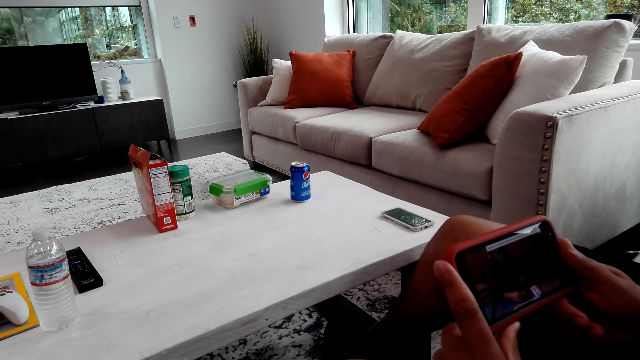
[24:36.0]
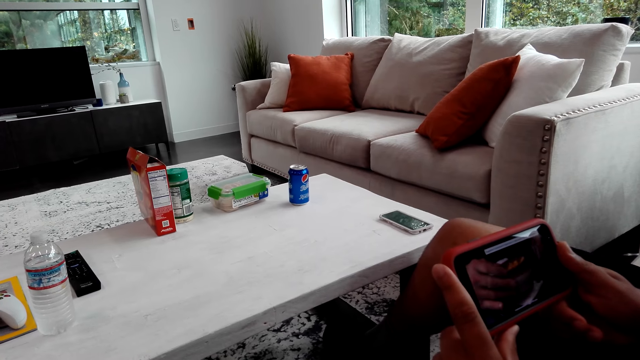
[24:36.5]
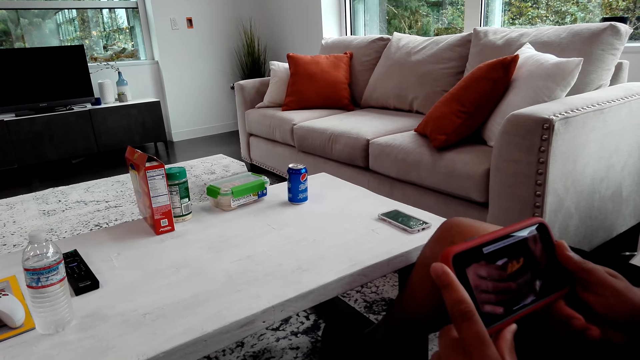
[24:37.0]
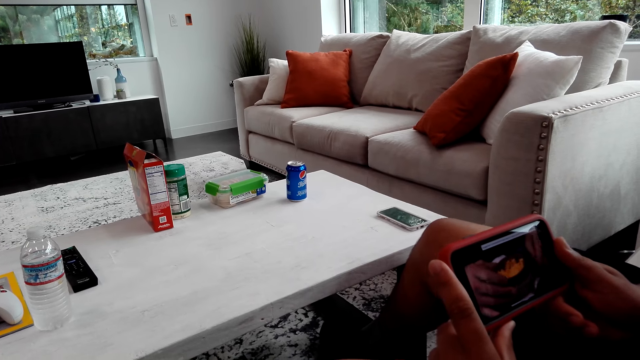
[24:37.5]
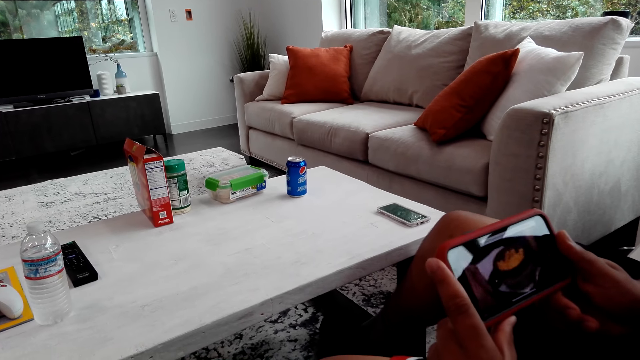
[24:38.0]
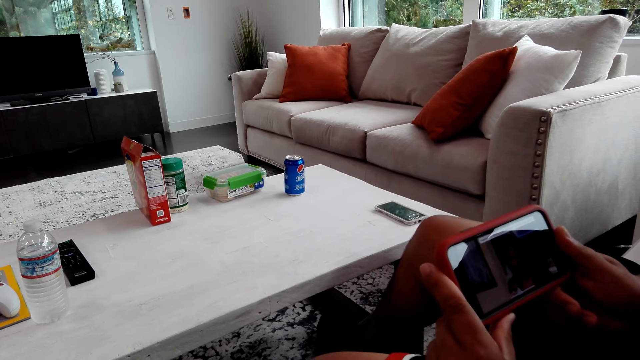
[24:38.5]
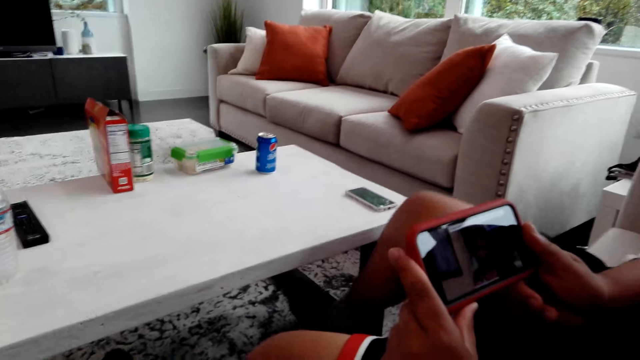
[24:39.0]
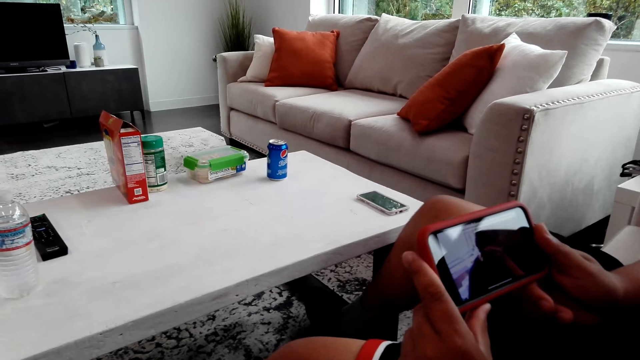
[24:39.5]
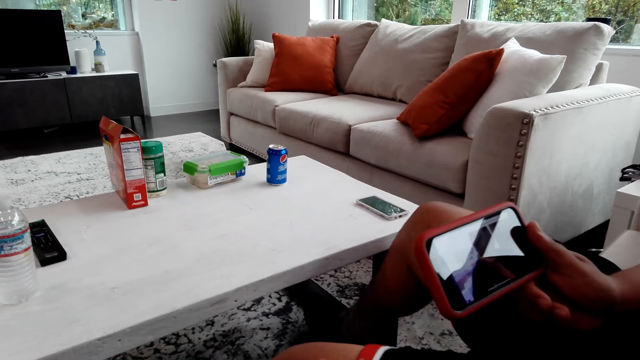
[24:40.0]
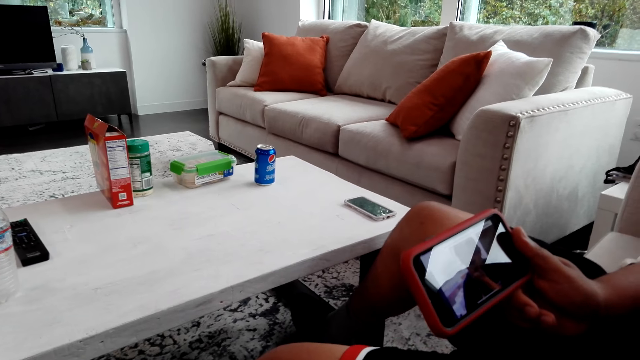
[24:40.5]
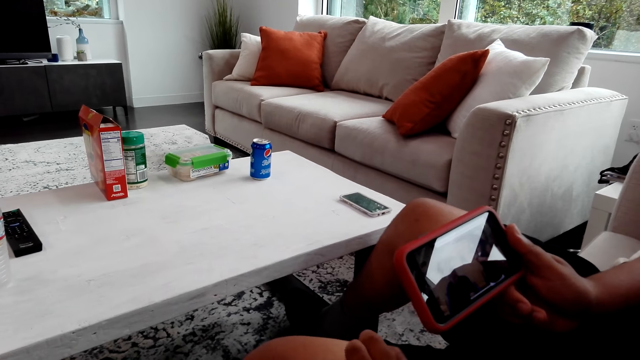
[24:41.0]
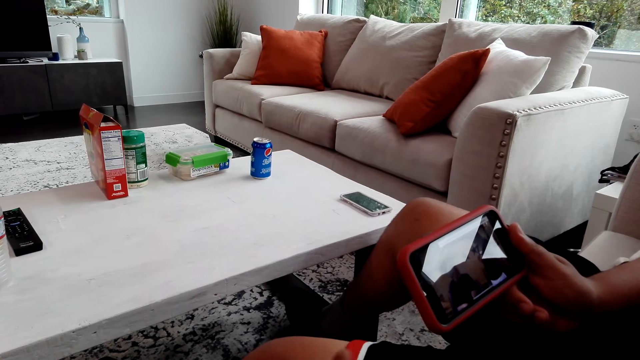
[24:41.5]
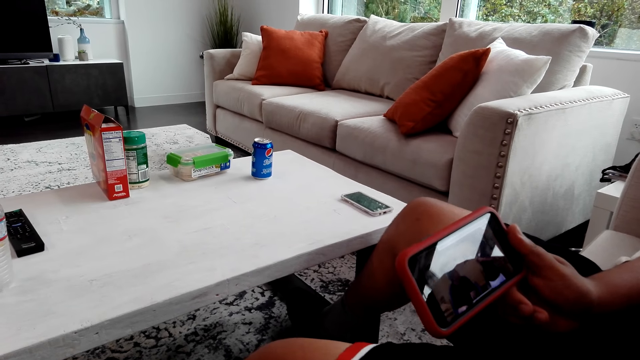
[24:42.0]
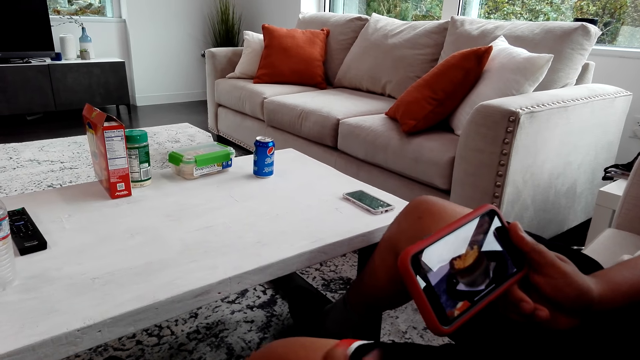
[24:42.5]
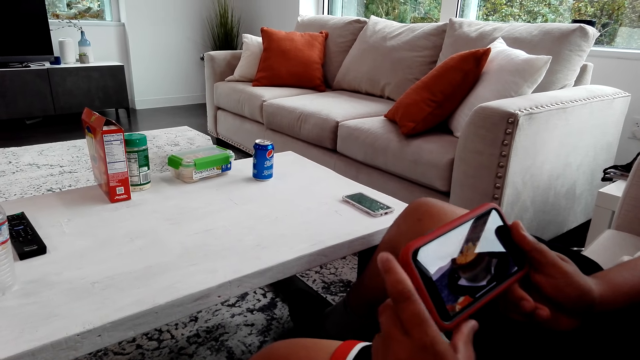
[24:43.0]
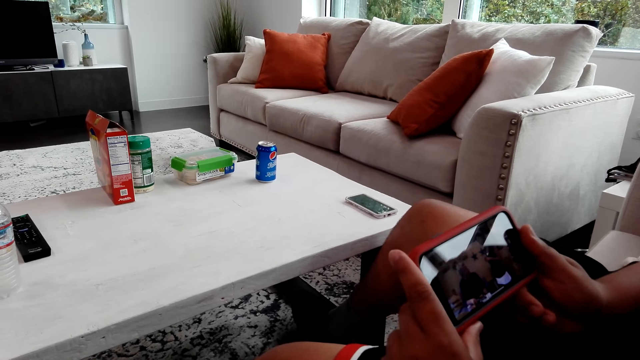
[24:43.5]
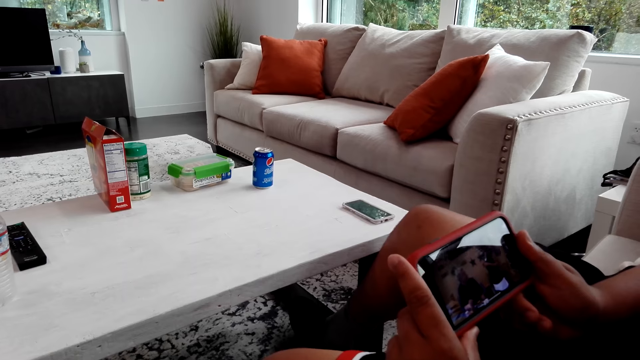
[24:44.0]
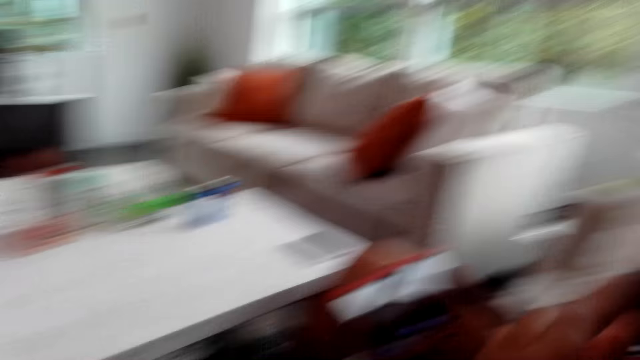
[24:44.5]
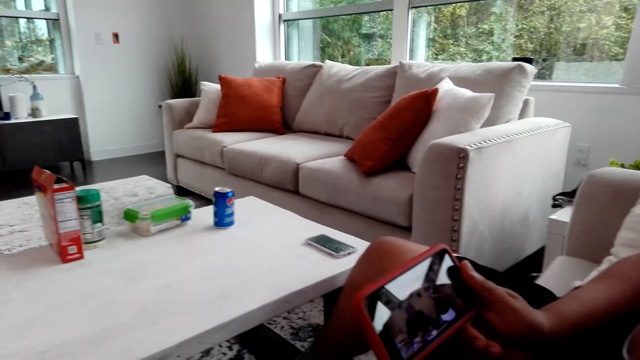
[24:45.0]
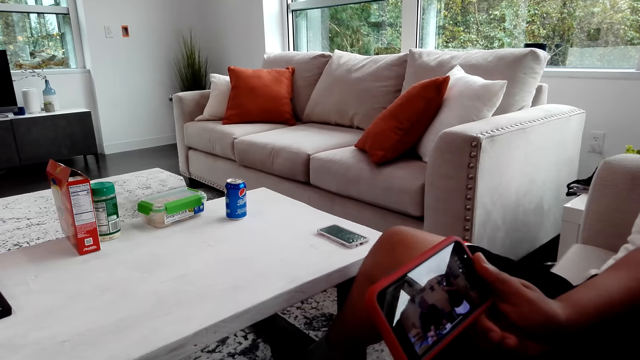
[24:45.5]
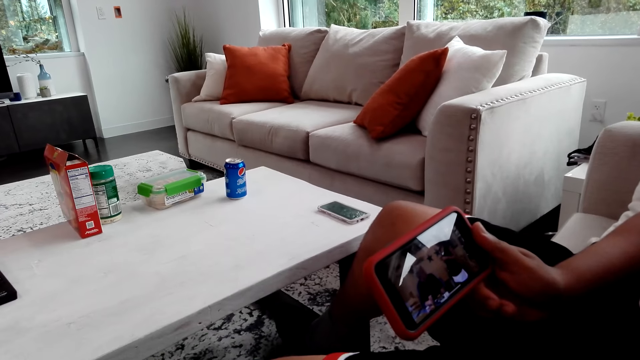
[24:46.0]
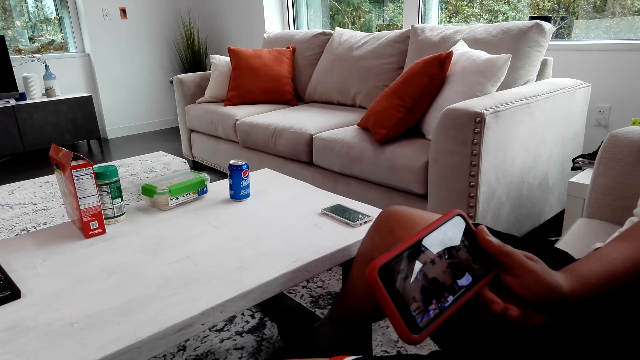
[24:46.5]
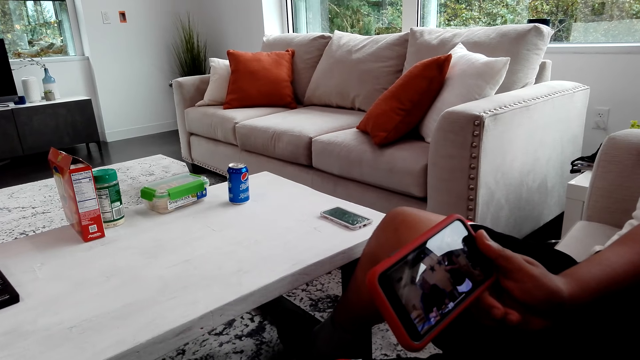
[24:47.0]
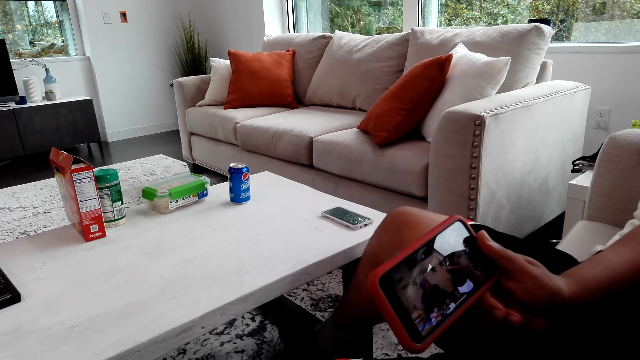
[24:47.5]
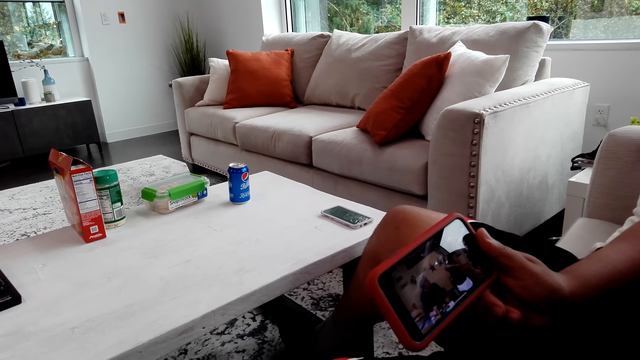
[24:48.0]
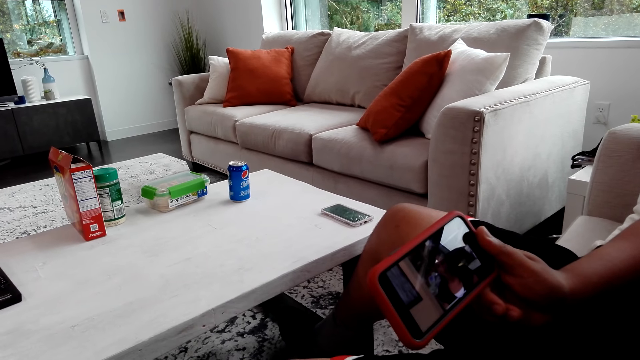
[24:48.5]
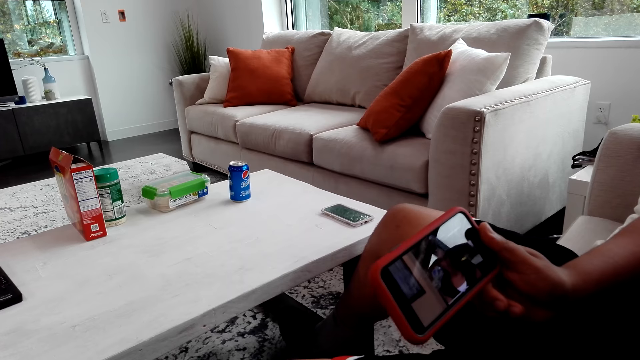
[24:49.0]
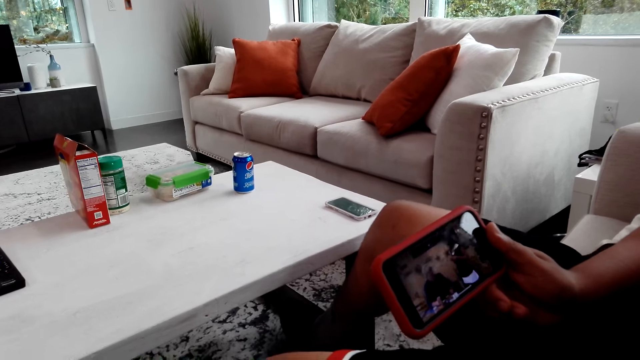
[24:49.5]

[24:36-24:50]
The man shakes his legs. The camera wearer stares at the phone. The man stares at the phone. The camera wearer talks with the man. The man moves his hand. The man holds on to the phone. The man moves his hands. The camera wearer stares at the phone. The man stares at the phone. The man shakes his legs.

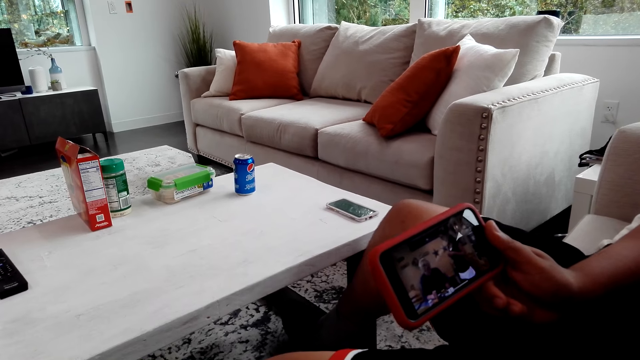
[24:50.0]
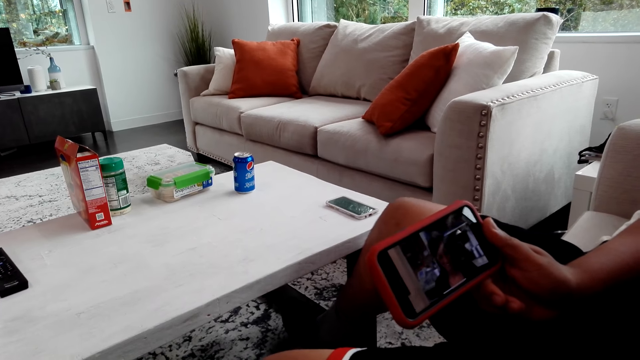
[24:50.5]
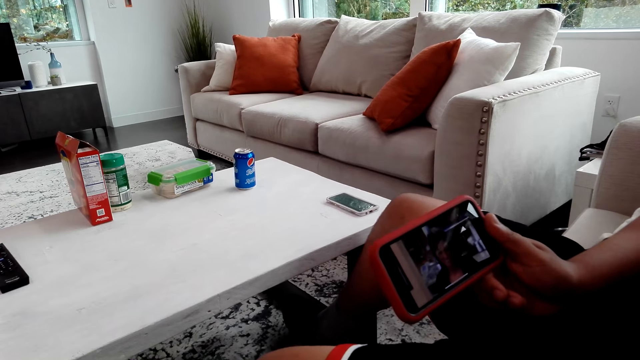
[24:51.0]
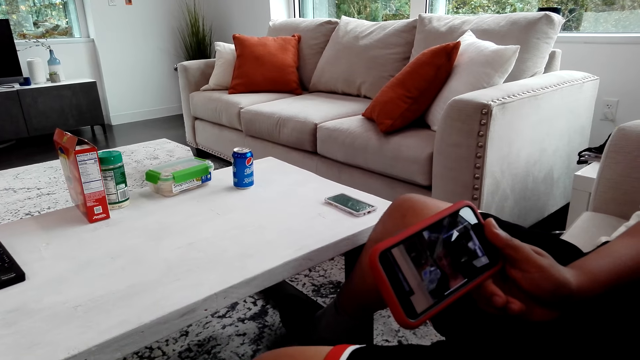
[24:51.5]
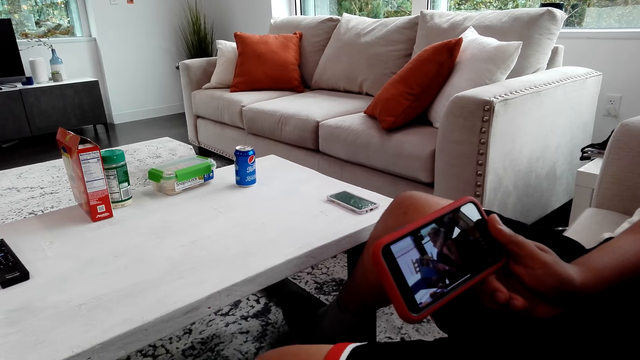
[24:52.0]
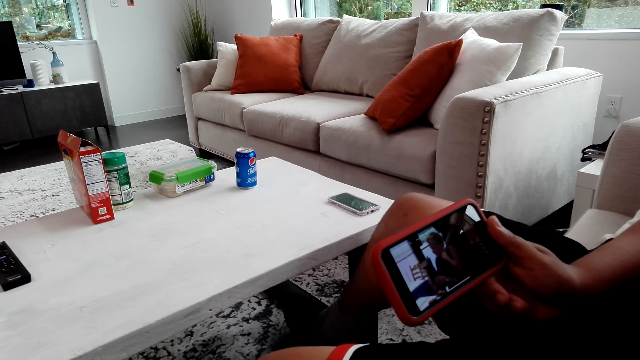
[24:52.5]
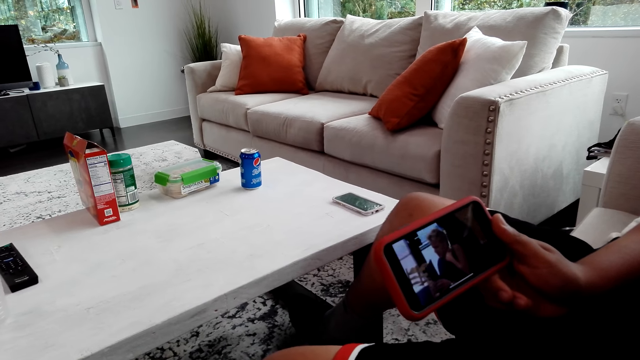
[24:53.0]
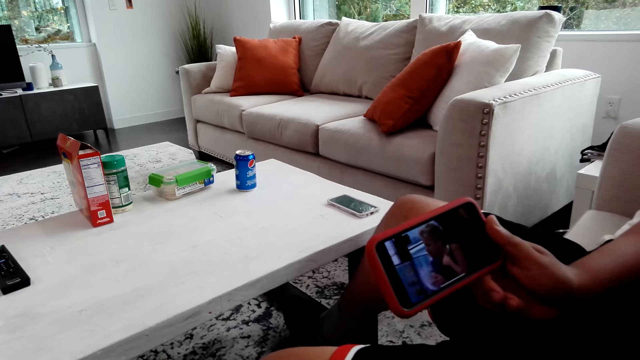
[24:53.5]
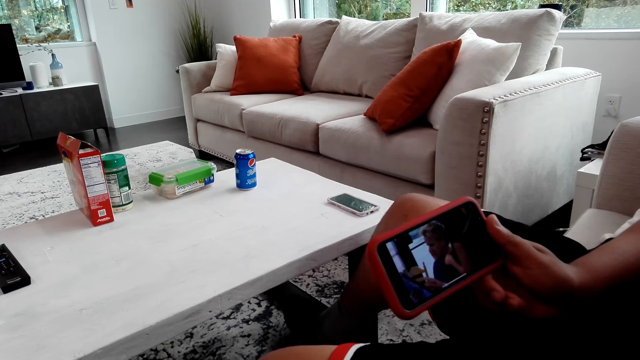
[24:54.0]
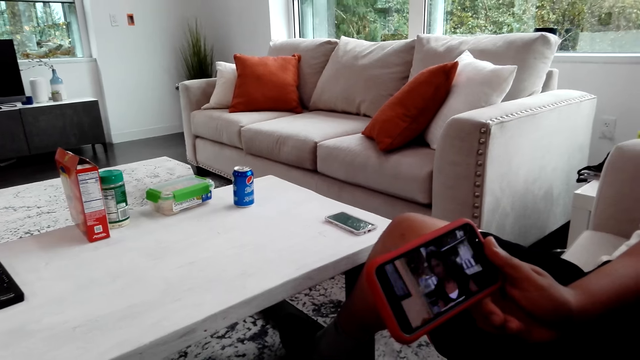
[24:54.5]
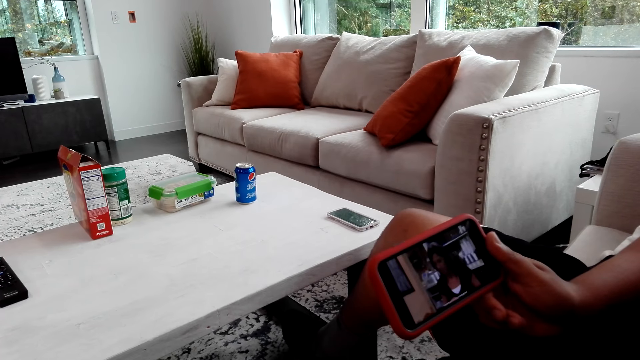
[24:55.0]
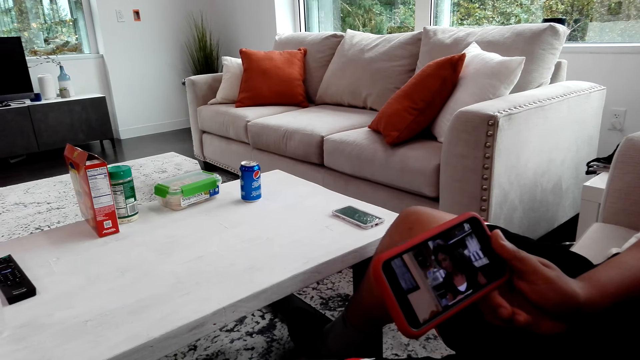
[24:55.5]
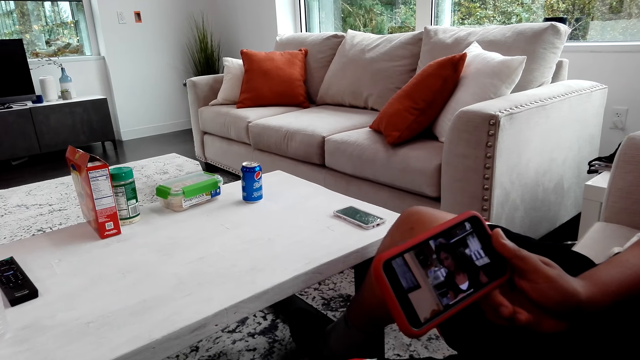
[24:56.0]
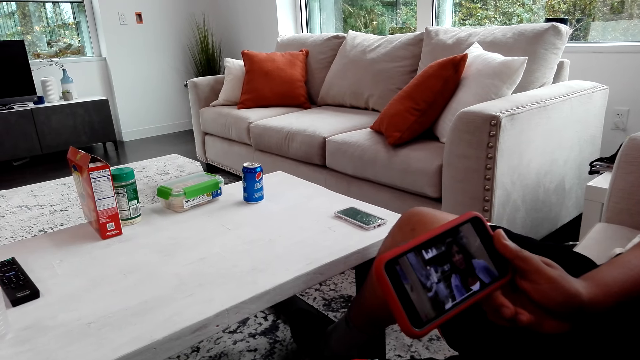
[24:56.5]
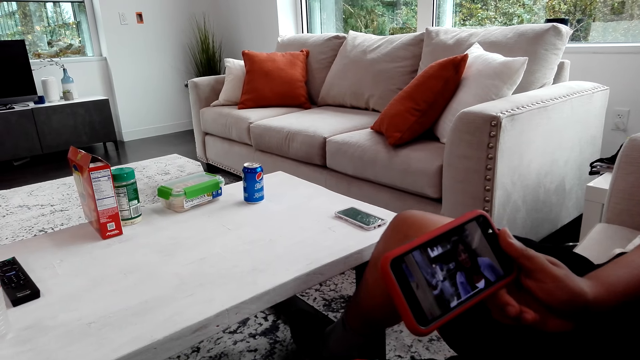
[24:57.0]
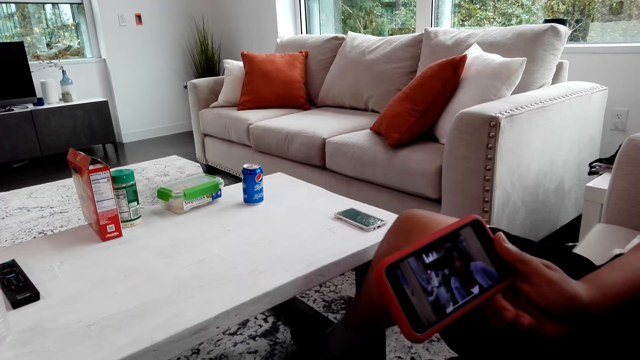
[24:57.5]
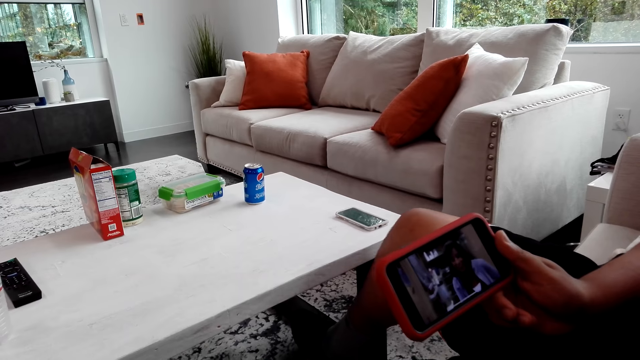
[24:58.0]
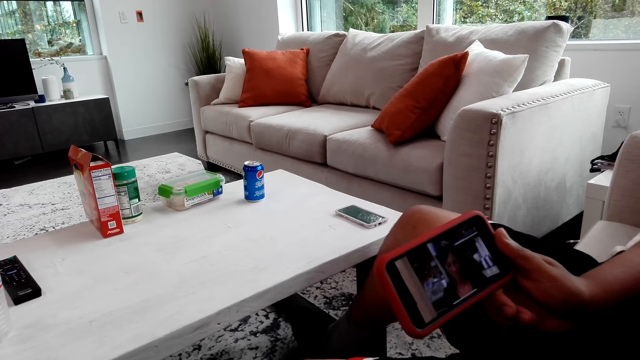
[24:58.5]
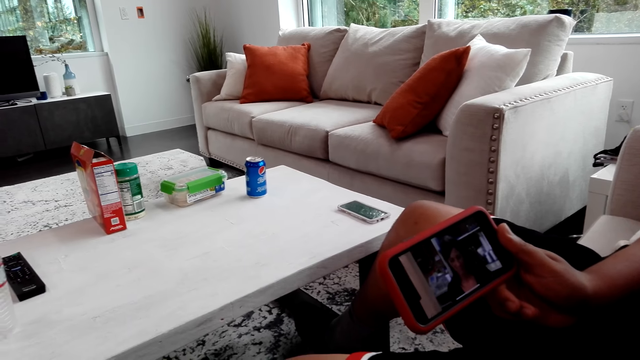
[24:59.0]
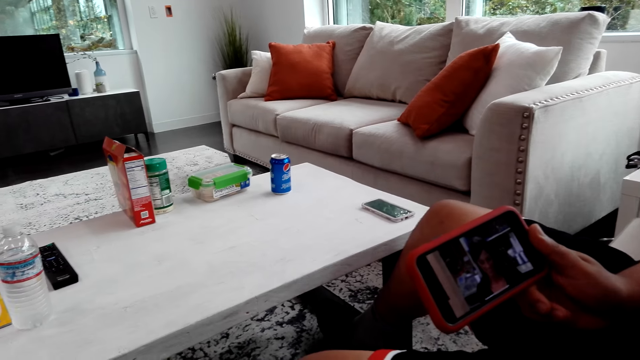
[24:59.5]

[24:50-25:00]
The camera wearer talks. They stare on the phone. A man stares on the phone. The man shakes his legs. The man shakes his legs again.
